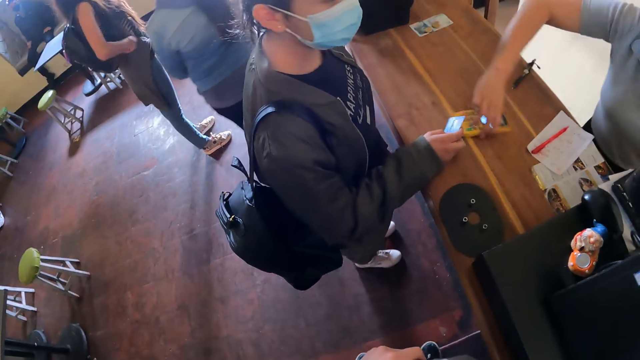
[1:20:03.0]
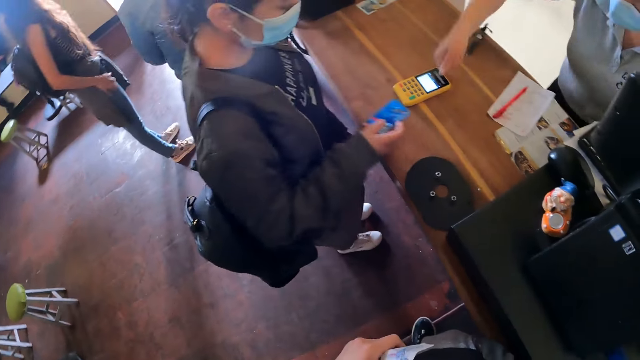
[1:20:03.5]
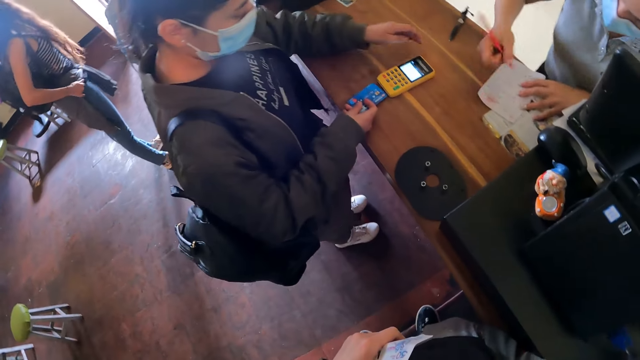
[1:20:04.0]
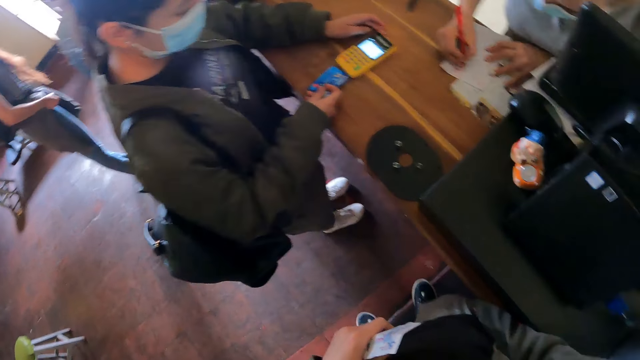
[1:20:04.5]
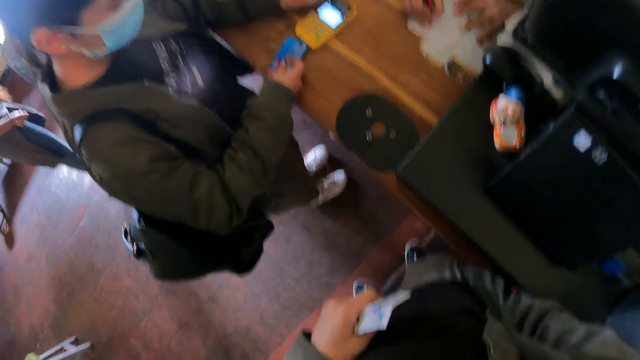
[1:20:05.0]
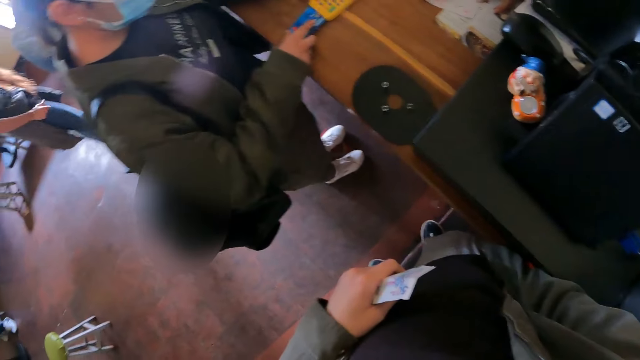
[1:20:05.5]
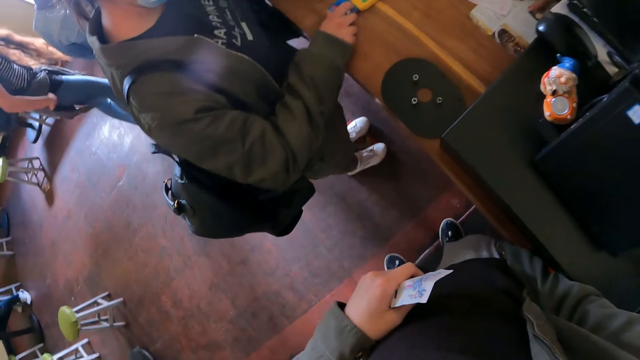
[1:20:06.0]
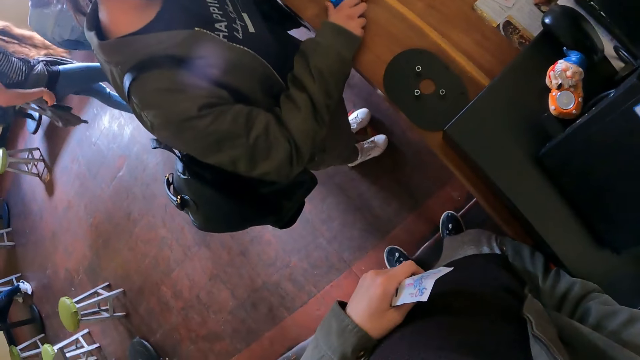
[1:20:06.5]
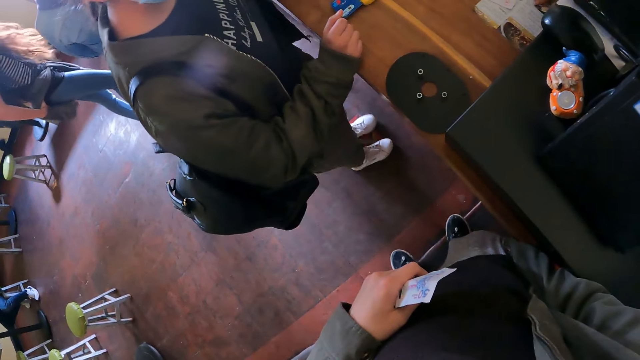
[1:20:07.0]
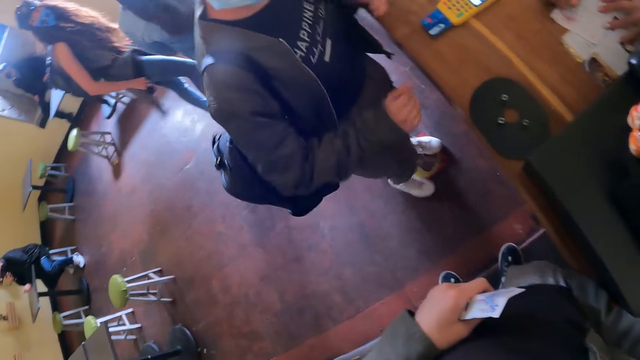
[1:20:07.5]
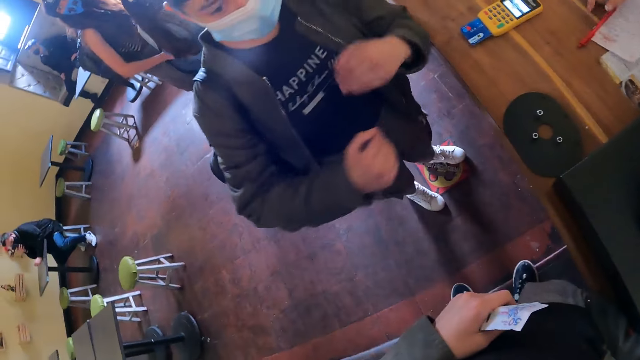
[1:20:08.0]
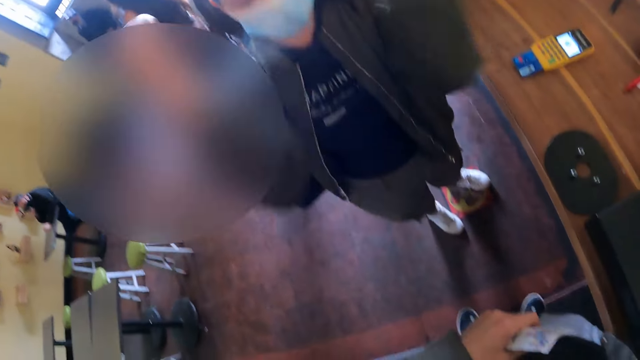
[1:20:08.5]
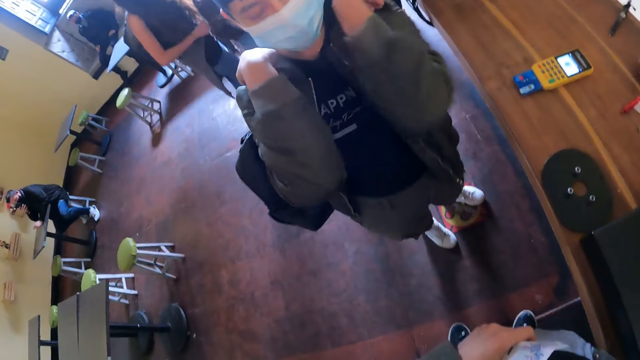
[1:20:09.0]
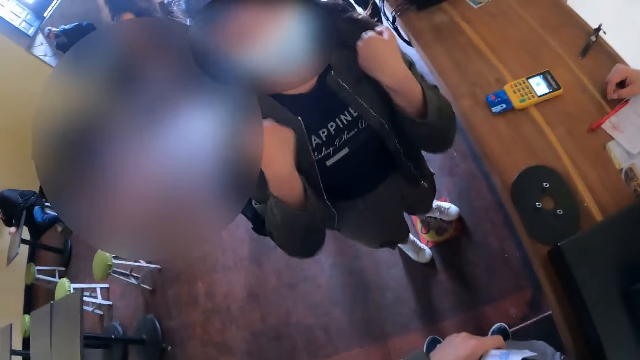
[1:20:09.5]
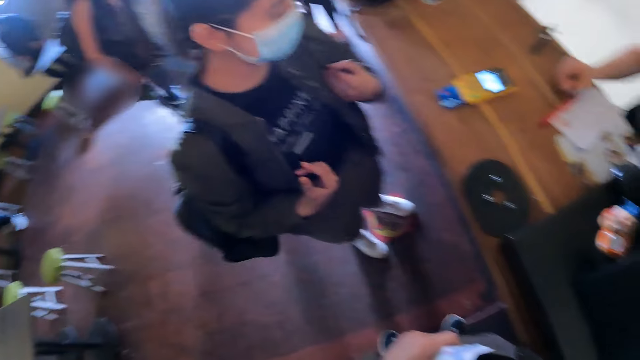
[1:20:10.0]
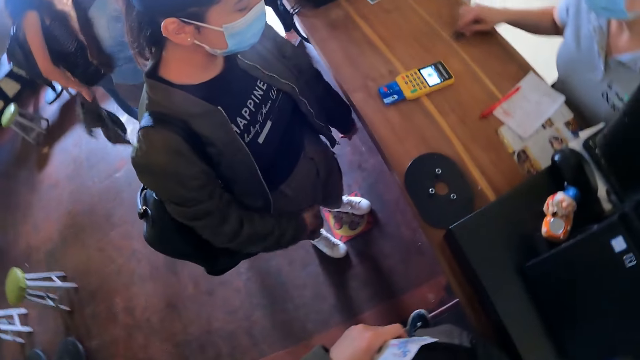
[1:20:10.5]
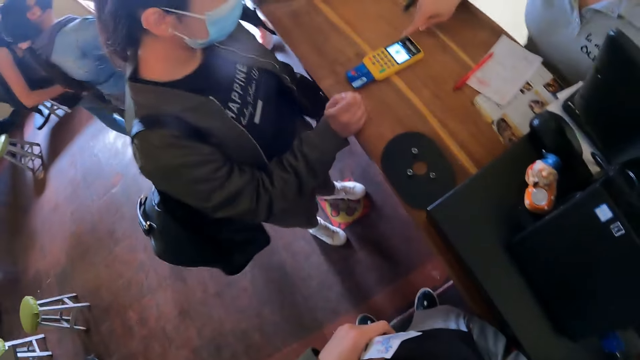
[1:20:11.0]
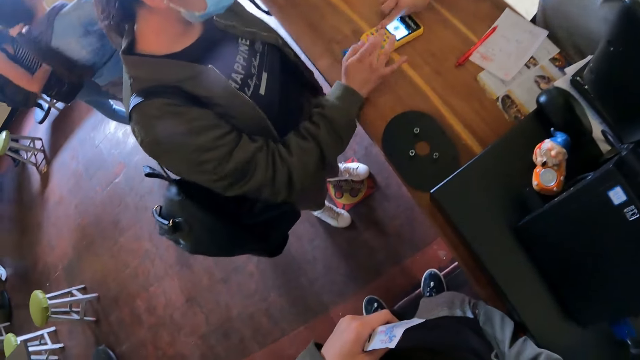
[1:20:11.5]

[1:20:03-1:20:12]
A woman hands another woman the payment terminal. The first woman picks up a pen. The other woman holds the payment terminal. The first woman writes on the paper with the pen. The other woman puts the card in the payment terminal. The camera wearer interacts with the other woman. The other woman adjusts a backpack. The camera wearer holds money. The other woman gestures her hands. The camera wearer holds the money again. The first woman puts the pen aside.

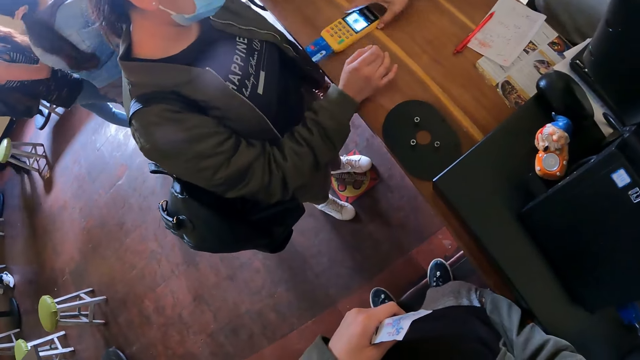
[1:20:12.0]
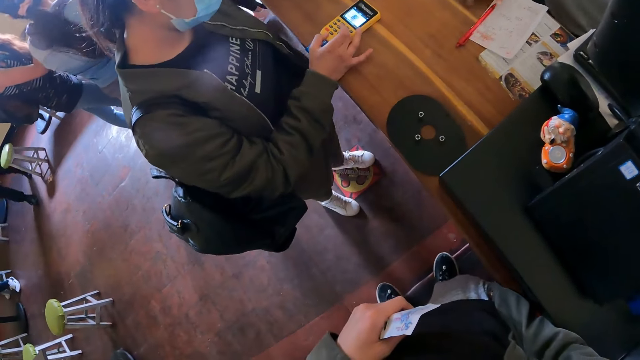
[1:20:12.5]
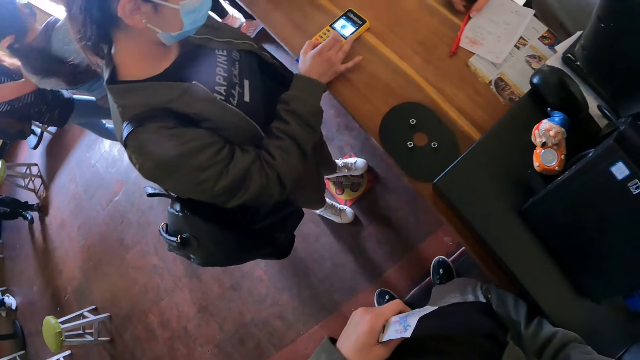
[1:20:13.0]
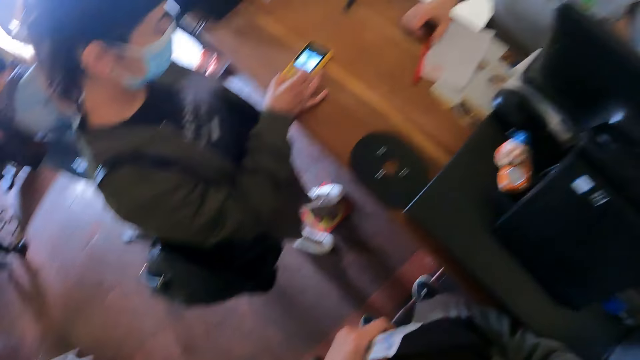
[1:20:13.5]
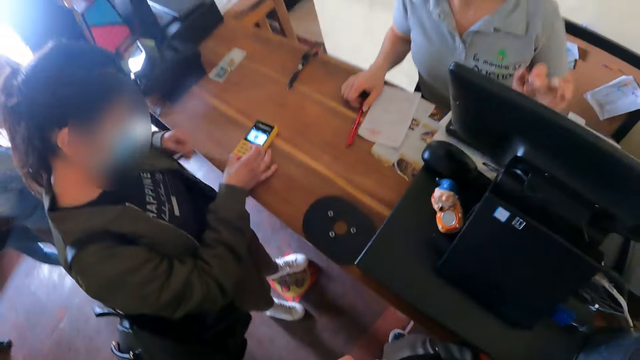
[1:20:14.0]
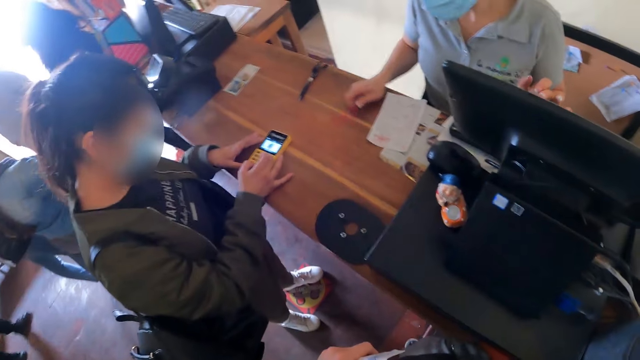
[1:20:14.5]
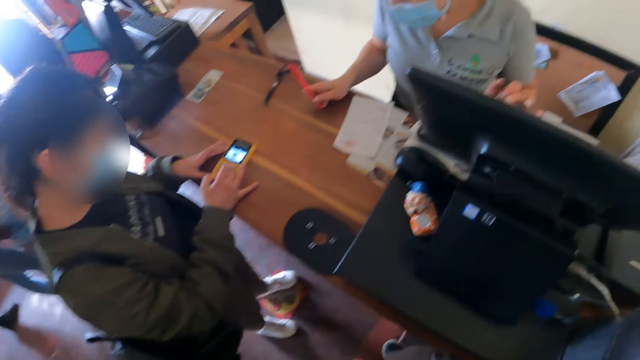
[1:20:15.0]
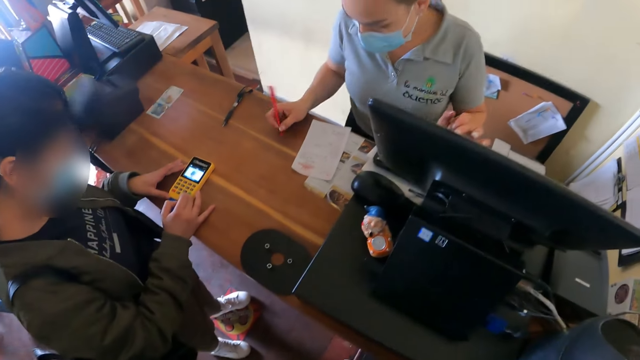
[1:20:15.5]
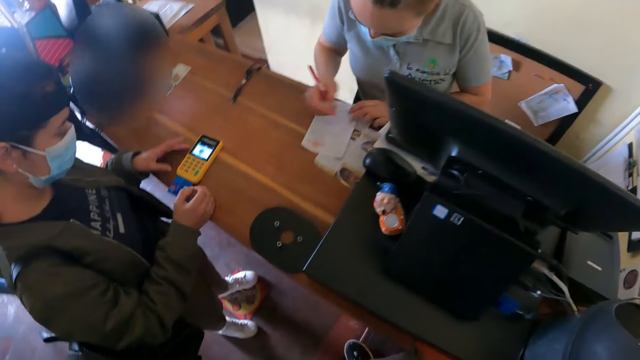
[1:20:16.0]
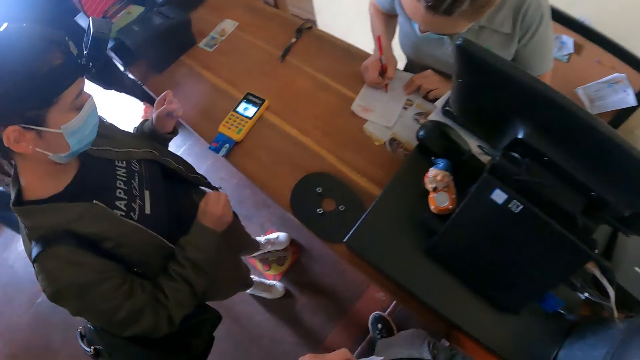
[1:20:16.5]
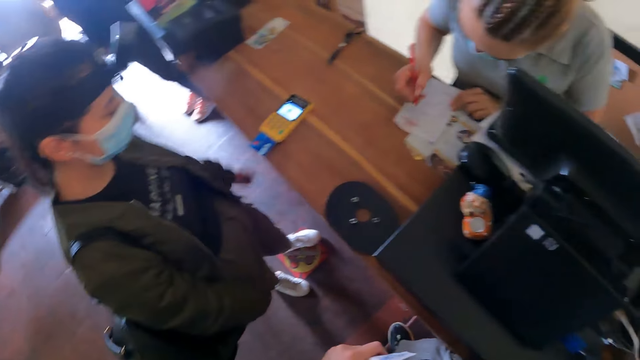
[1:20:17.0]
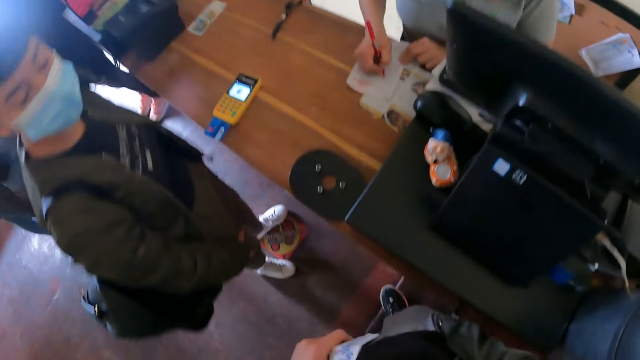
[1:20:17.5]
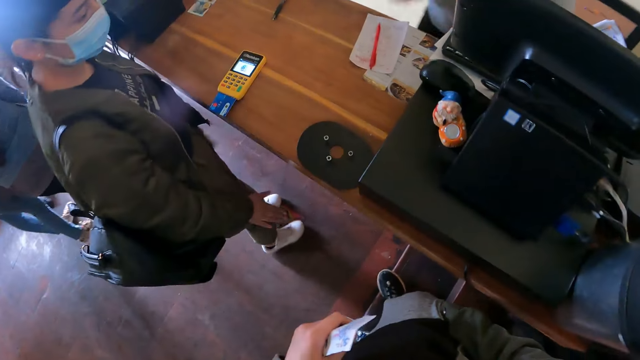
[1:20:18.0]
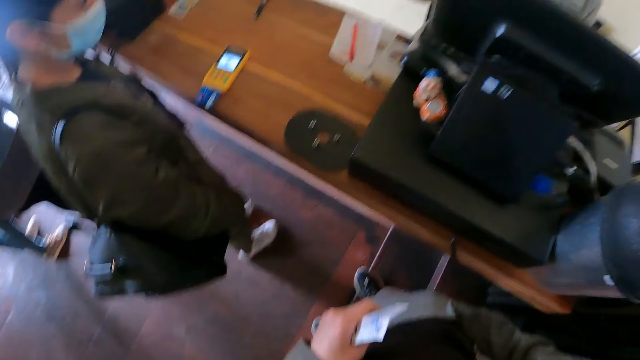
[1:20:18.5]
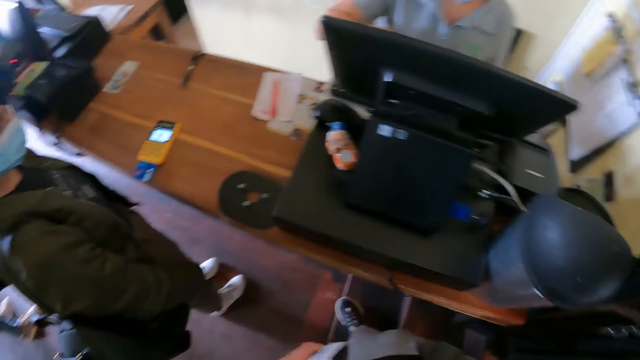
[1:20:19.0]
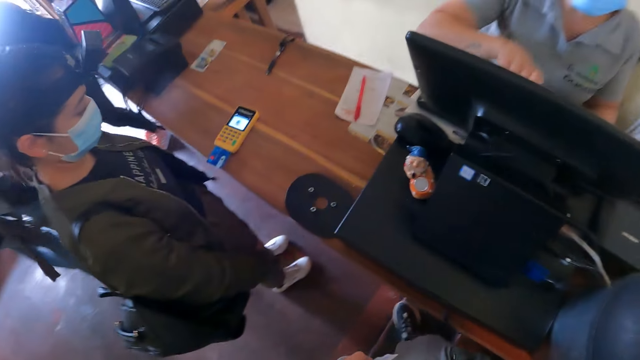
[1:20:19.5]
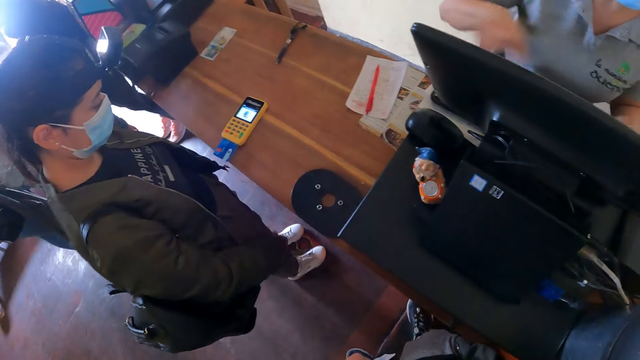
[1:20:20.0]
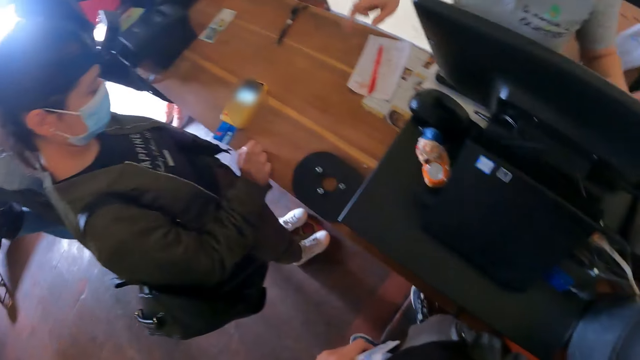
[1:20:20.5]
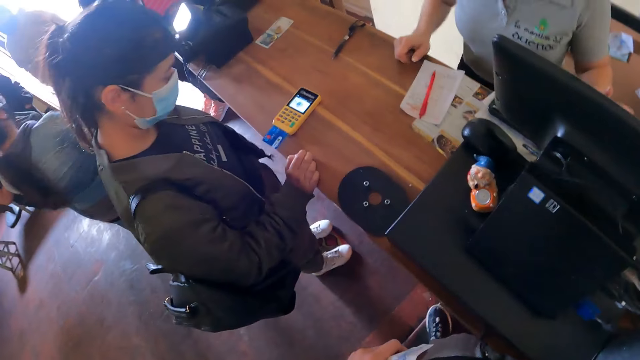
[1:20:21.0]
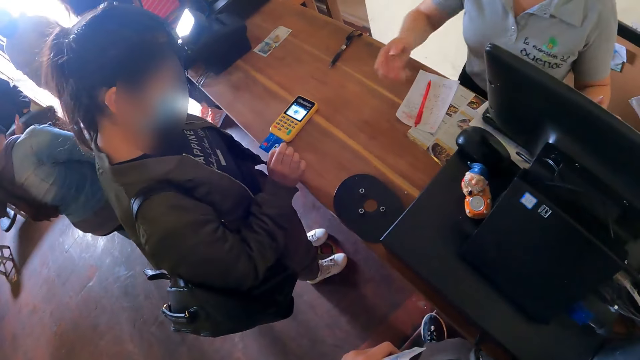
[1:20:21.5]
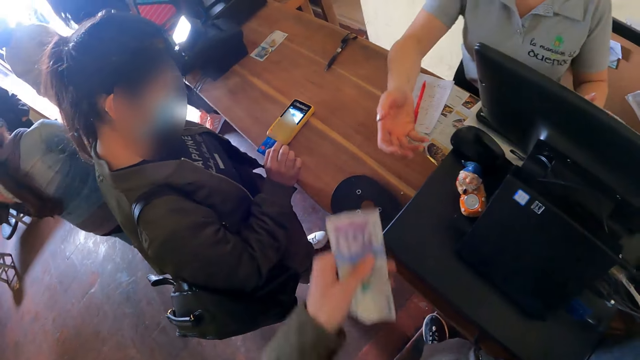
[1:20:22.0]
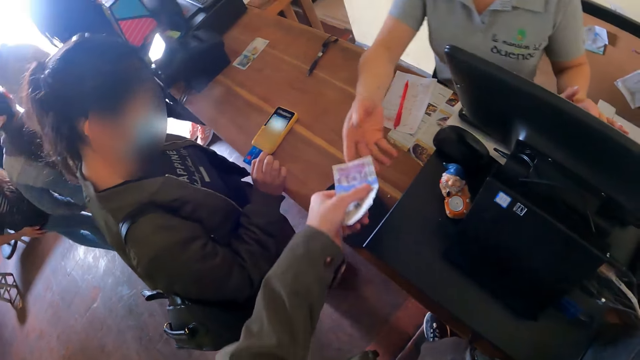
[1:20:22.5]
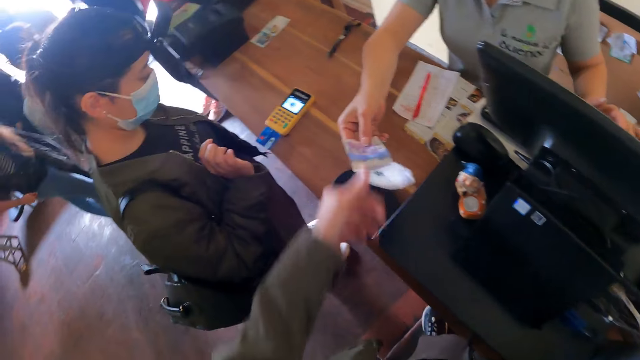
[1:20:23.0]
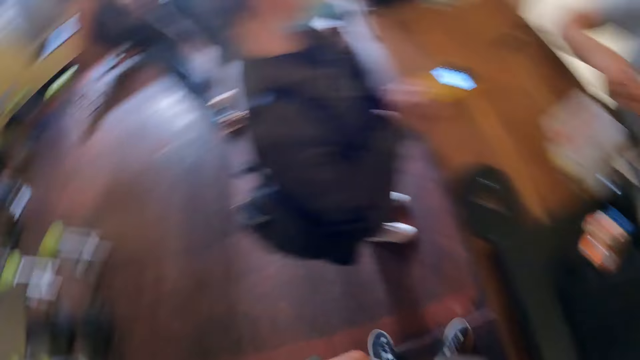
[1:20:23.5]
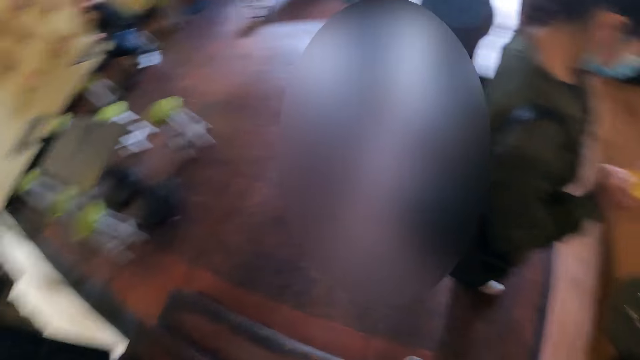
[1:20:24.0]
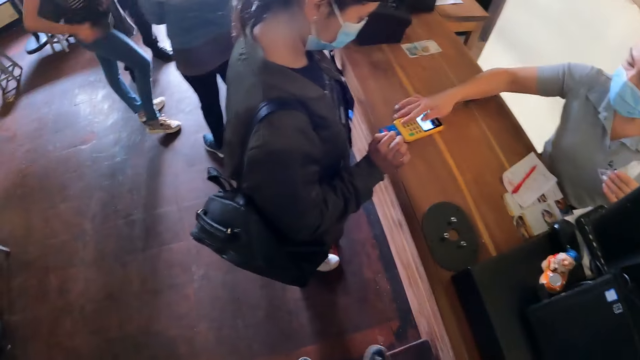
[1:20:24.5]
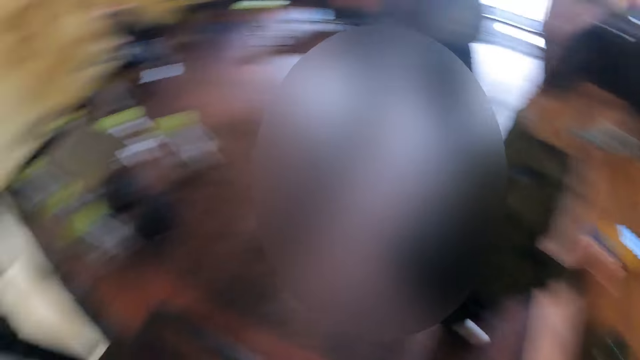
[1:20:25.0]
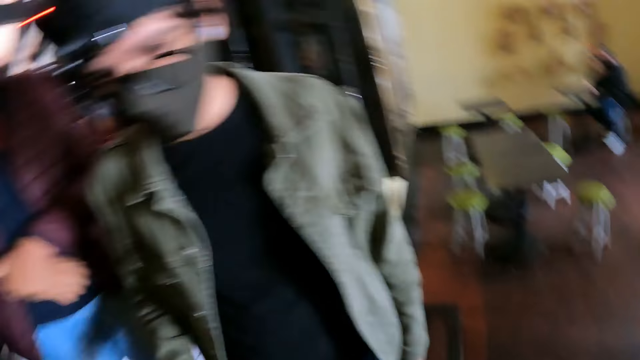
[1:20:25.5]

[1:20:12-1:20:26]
A woman operates the payment terminal. Another woman operates the payment terminal. The first woman drags the payment terminal on the counter. The other woman operates the payment terminal. The first woman operates the computer with her hand. The other woman holds the payment terminal. The camera wearer stands next to the counter. The other woman operates the payment terminal. The first woman holds a paper and writes on the paper with a pen. The other woman pulls her hands off the payment terminal. The camera wearer holds money. The first woman puts the pen on the paper and operates the computer with her hand. The other woman supports her hand on the counter. The first woman supports her hand on the counter and stretches her hand. The camera wearer hands the first woman the note. The first woman picks up the note from the camera wearer. The camera wearer looks around the restaurant.
